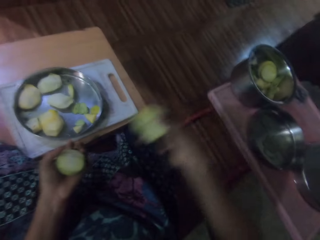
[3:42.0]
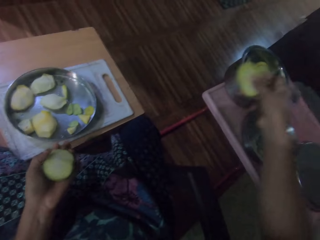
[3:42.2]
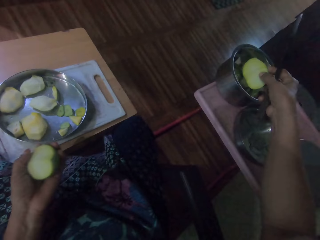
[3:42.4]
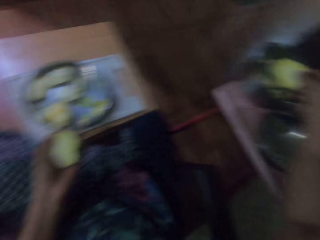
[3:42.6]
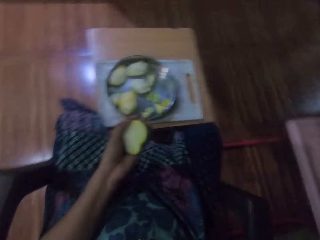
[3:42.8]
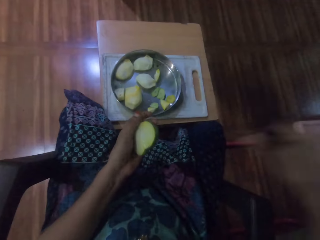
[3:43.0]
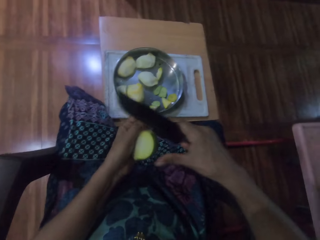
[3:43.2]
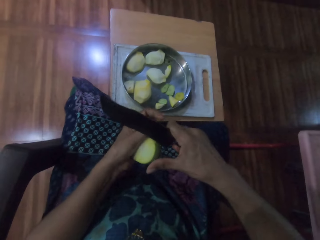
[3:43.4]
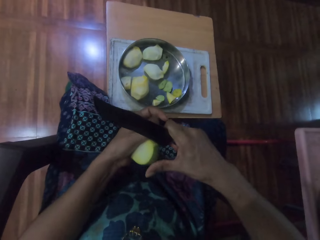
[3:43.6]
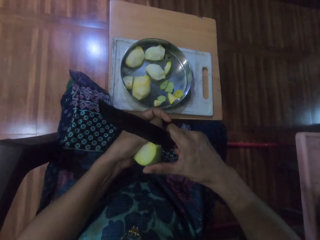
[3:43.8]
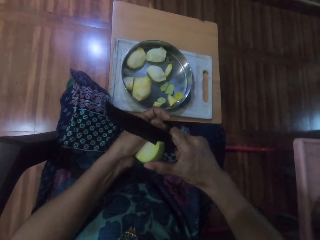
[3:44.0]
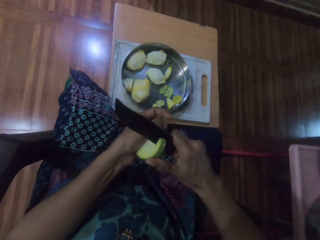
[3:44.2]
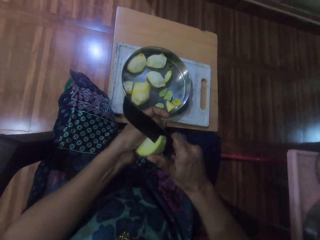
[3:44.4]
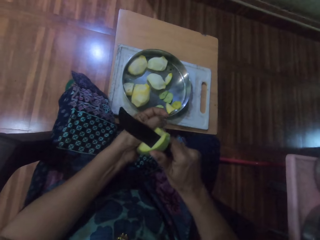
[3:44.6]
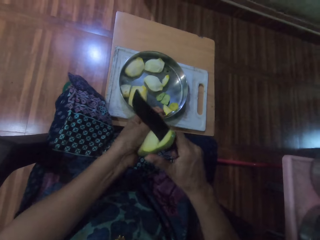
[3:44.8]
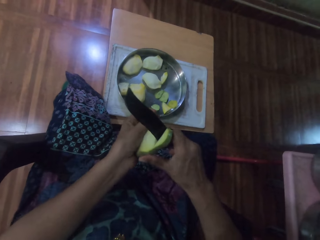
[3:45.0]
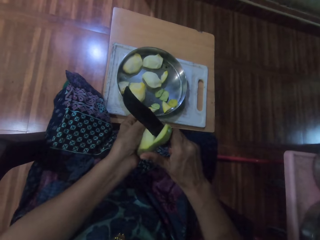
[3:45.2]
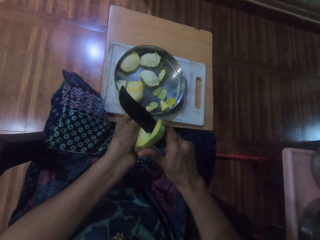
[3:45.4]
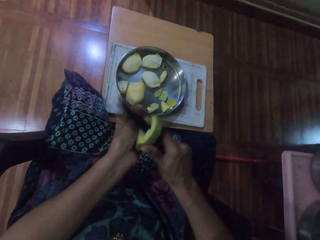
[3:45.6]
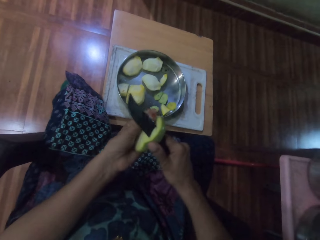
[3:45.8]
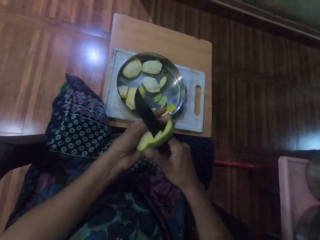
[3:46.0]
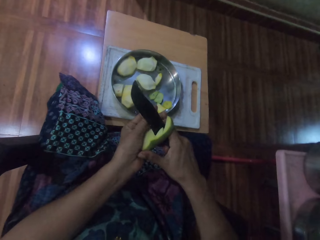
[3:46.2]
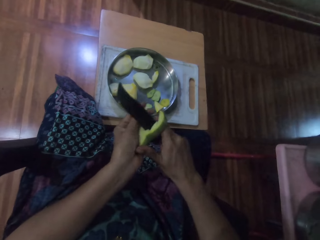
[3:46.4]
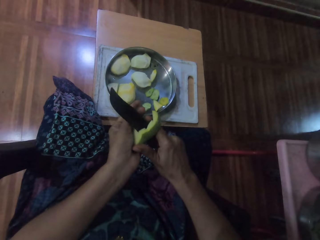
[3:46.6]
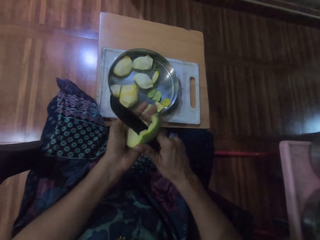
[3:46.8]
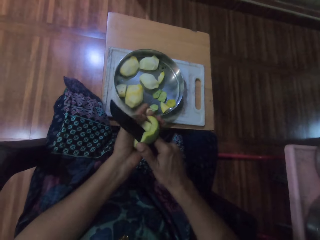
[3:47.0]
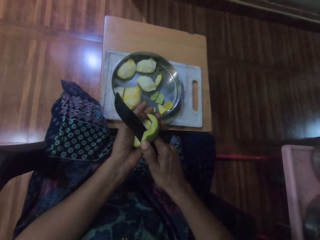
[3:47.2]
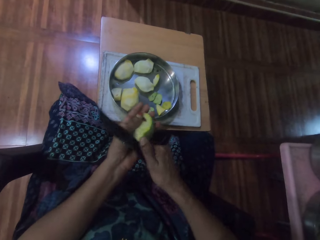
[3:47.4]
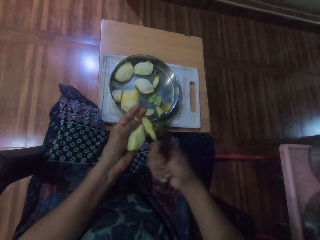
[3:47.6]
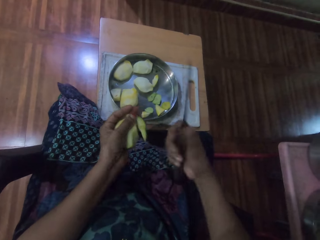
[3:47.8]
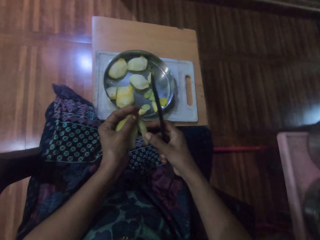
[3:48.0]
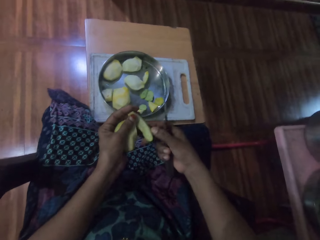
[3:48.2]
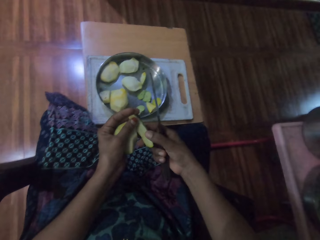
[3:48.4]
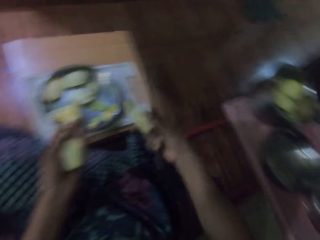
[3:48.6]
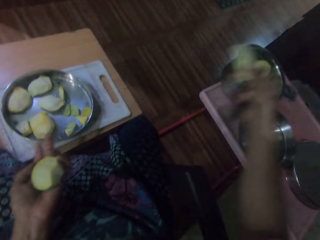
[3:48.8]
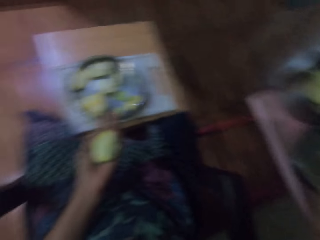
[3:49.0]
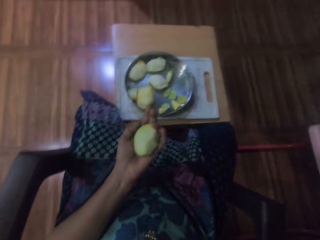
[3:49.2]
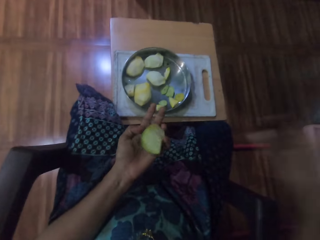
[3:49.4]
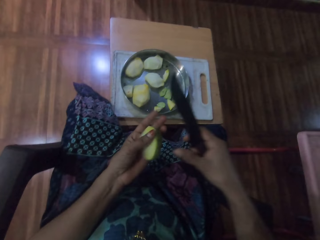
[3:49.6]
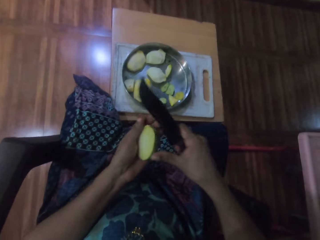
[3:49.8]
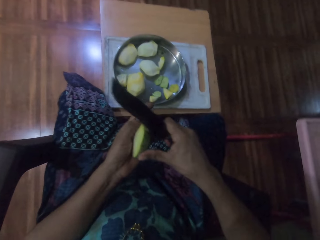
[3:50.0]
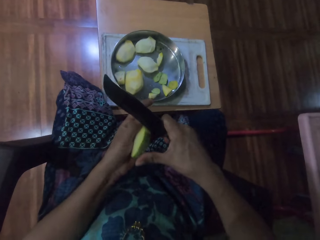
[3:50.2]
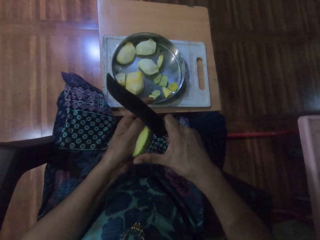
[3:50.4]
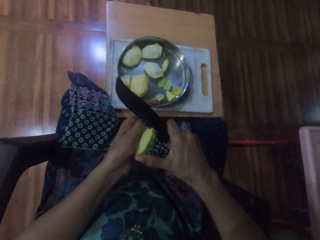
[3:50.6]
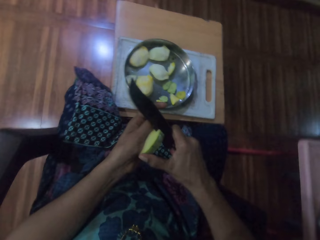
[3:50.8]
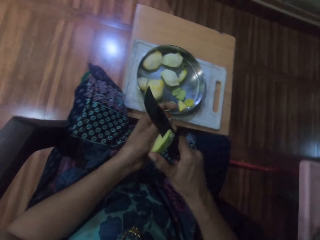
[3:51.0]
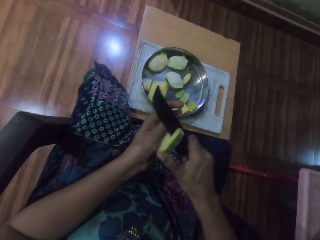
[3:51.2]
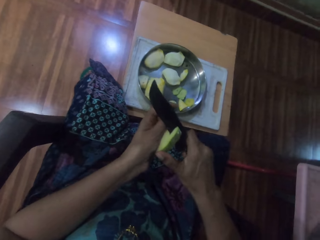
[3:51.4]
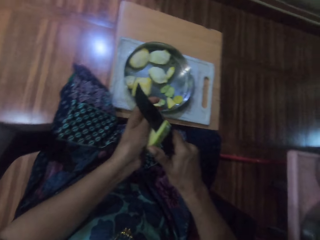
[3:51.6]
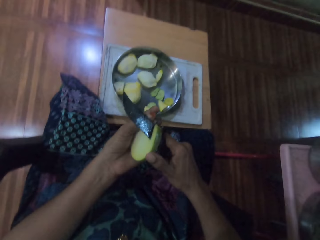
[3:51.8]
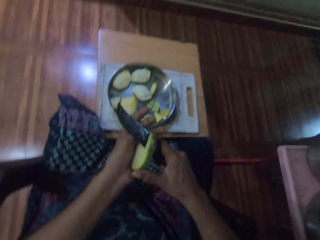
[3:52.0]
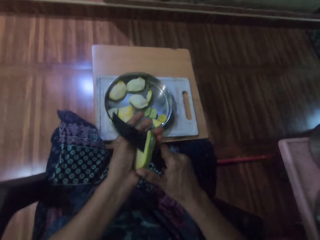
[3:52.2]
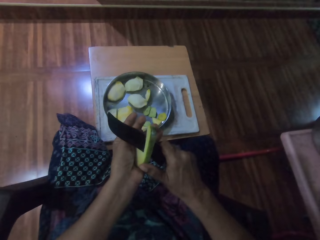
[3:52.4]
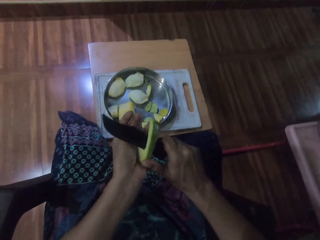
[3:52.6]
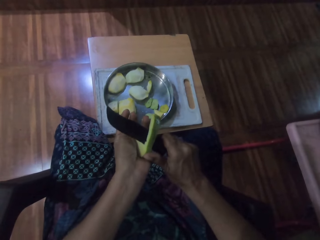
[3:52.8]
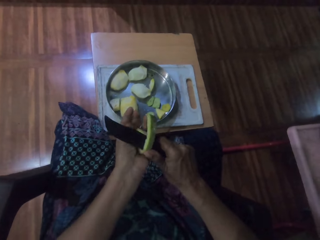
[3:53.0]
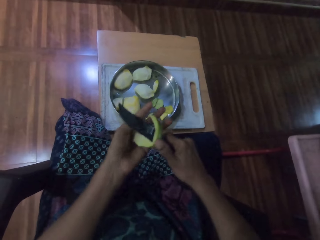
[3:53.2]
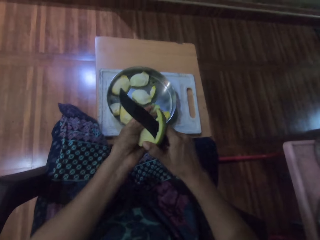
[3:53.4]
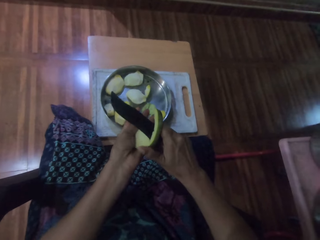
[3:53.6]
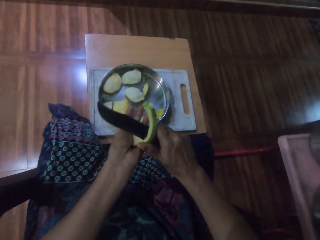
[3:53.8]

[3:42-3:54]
The camera wearer puts a piece of mango in the bowl. They cut the mango with the knife. They put a piece of mango in the bowl. They cut the mango with the knife.

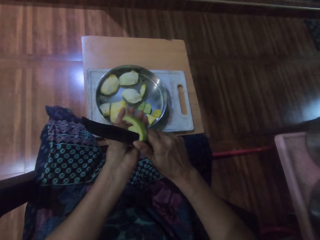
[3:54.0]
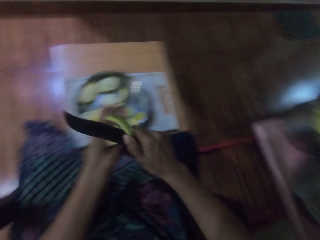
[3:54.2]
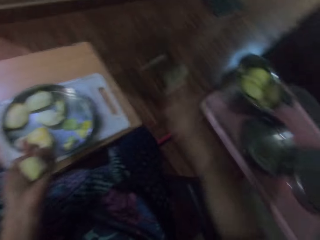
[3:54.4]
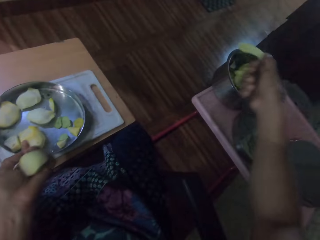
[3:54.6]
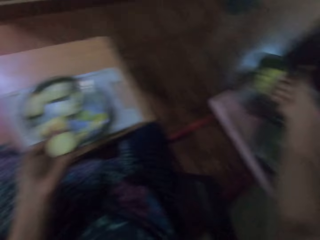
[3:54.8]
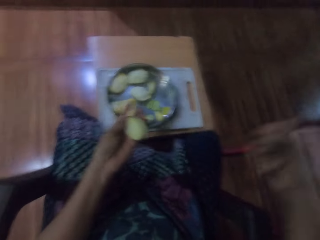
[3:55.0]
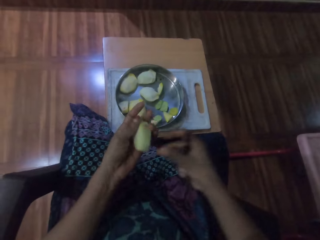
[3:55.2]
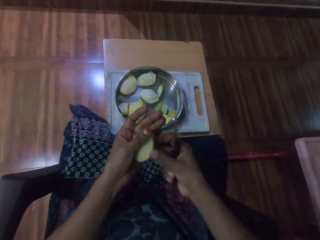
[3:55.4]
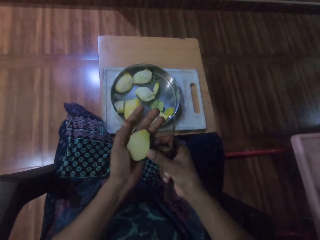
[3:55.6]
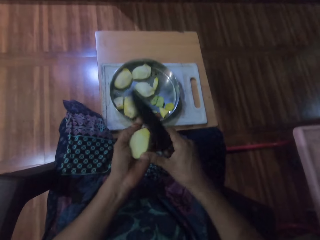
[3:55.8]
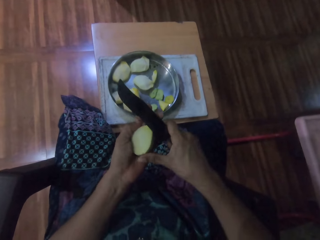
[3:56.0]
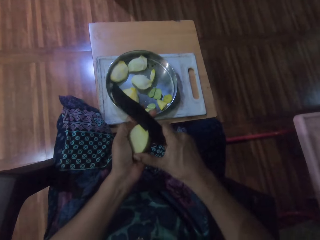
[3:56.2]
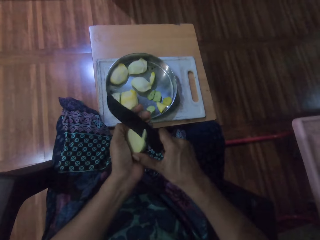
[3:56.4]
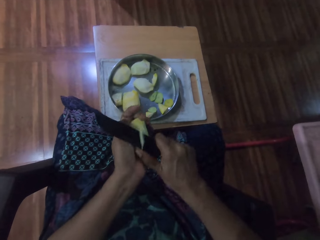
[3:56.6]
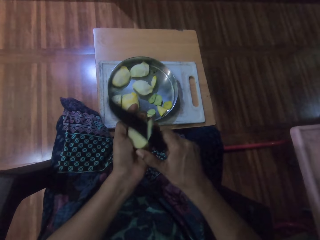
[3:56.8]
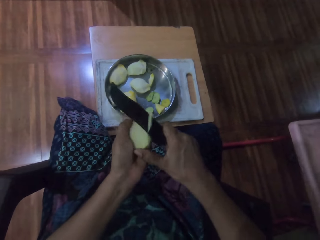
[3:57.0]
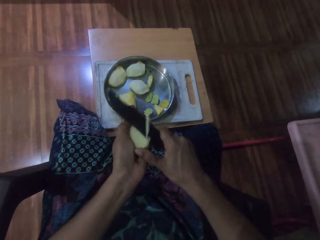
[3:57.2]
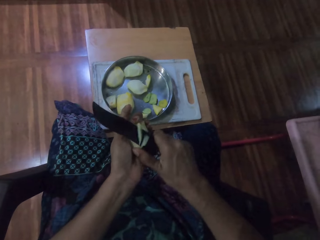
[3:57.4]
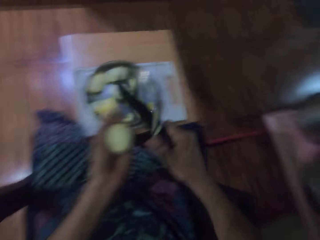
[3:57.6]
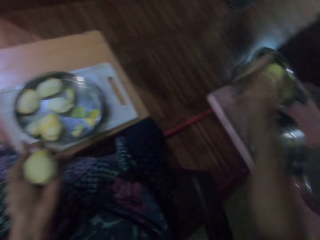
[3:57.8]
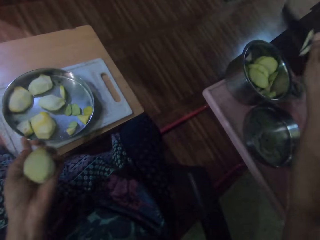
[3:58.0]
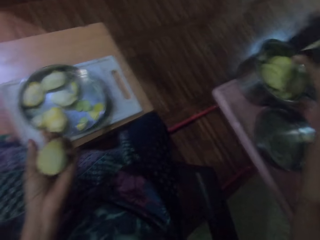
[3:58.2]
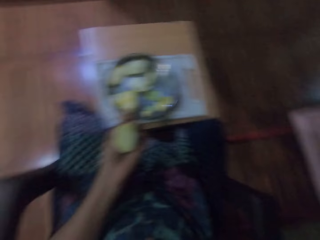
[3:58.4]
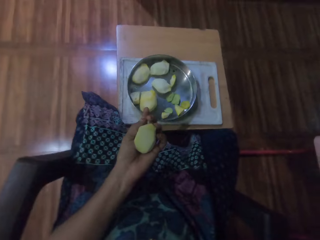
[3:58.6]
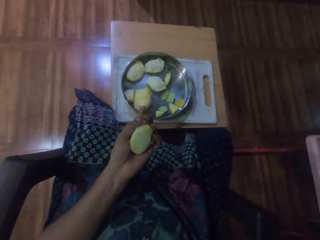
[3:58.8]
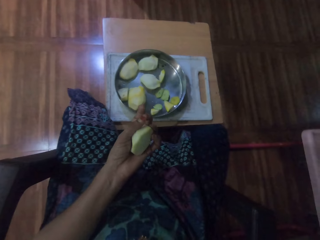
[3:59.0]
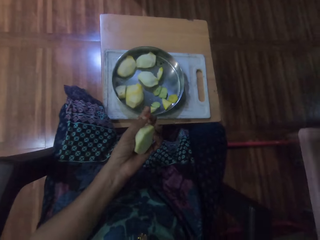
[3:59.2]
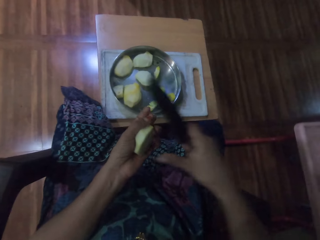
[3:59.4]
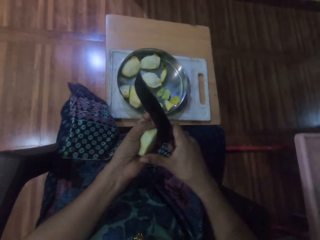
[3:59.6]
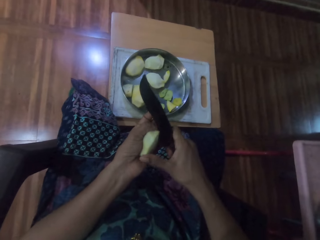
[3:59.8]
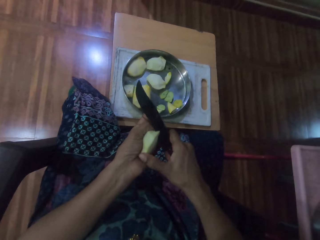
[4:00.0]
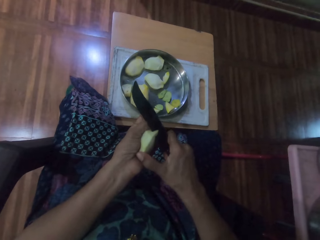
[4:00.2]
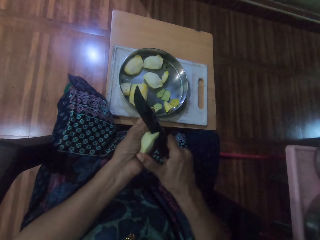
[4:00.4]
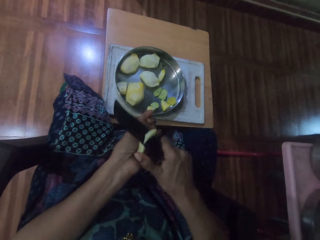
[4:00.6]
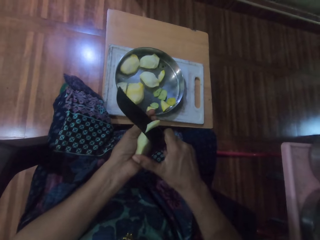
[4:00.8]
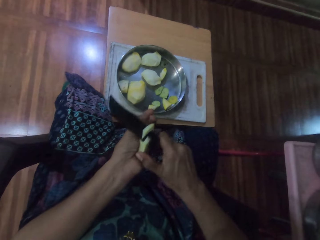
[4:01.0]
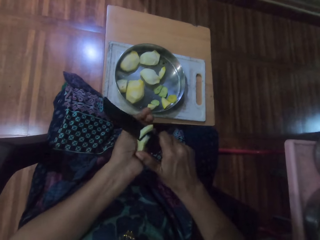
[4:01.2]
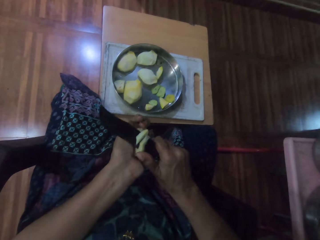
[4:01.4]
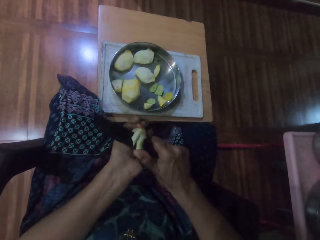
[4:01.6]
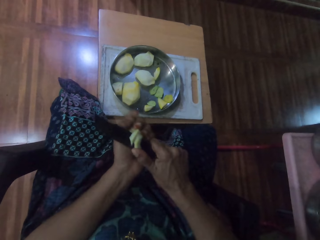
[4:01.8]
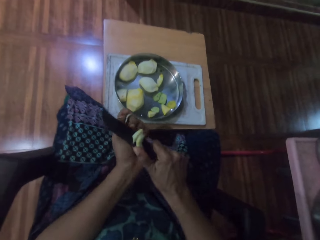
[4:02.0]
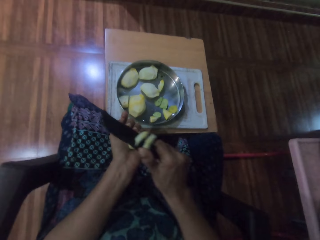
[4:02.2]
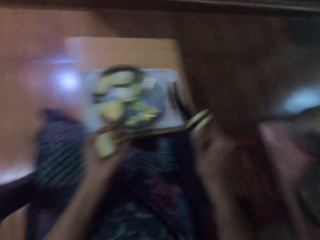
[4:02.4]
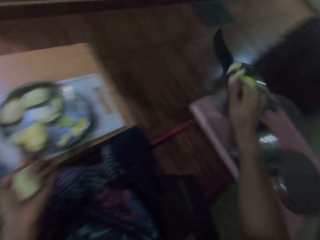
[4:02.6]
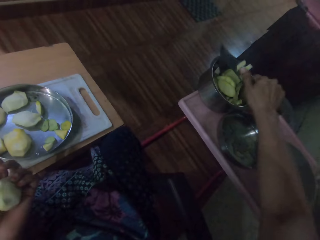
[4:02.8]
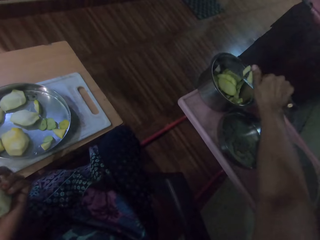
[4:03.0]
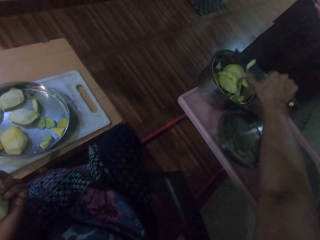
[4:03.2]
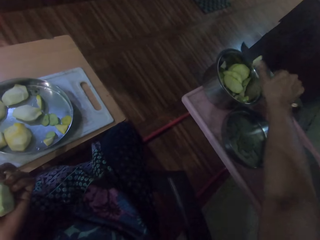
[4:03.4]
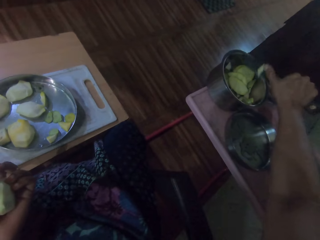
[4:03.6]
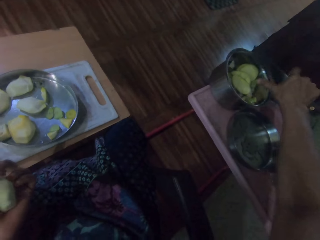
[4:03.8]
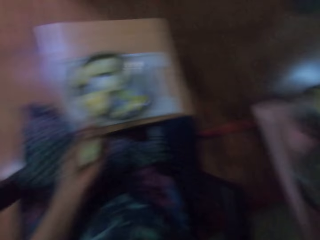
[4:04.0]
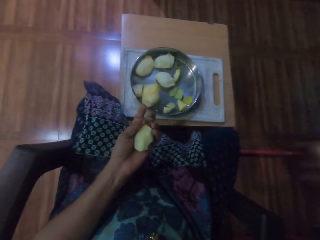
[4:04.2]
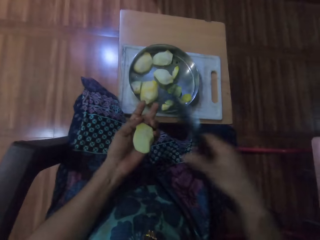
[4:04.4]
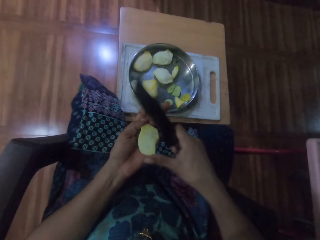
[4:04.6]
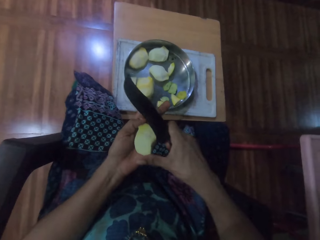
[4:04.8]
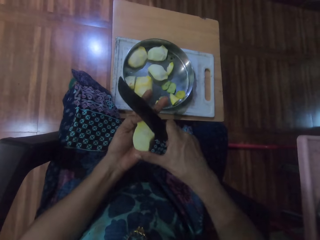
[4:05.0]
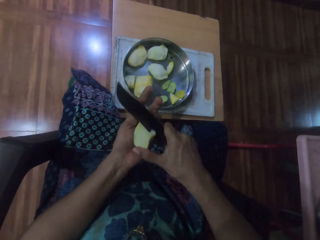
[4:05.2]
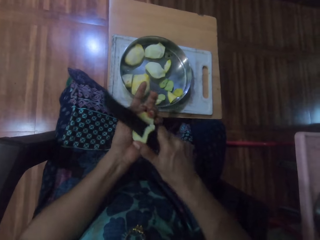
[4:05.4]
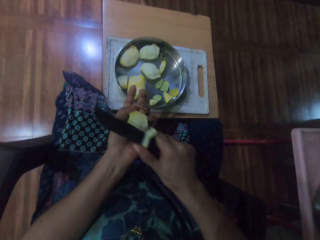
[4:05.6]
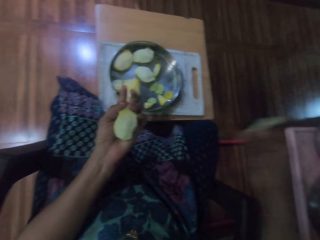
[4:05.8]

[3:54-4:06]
The camera wearer puts a piece of mango in the bowl. They cut the mango with the knife. They put a piece of mango in the bowl. They cut the mango with the knife. They put a piece of mango in the bowl. They cut the mango with the knife. They put a piece of mango in the bowl. They cut the fruit.
